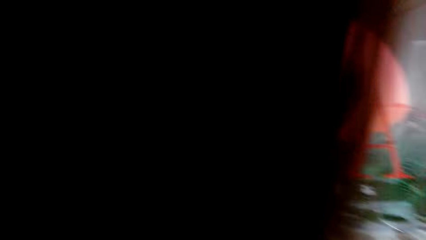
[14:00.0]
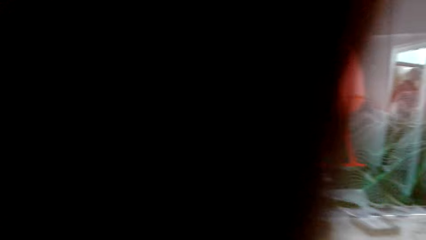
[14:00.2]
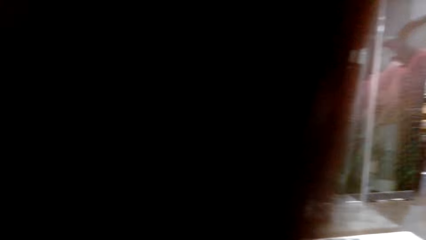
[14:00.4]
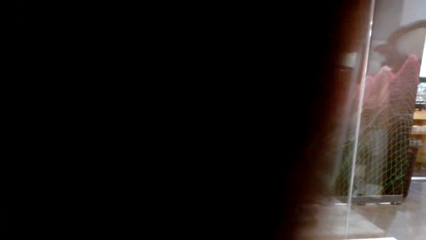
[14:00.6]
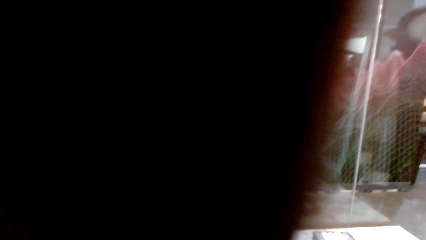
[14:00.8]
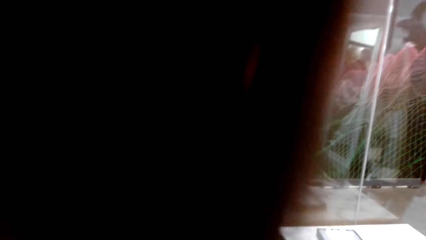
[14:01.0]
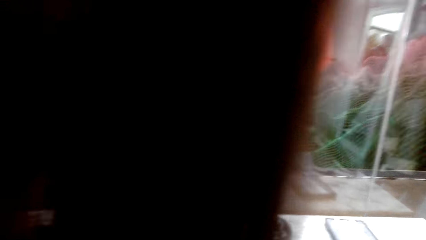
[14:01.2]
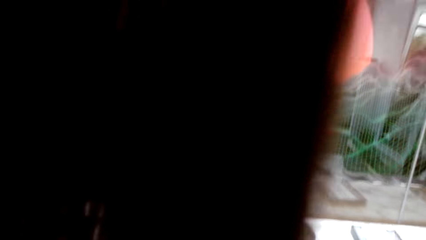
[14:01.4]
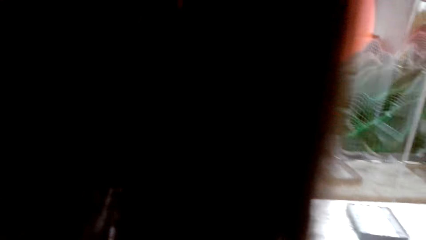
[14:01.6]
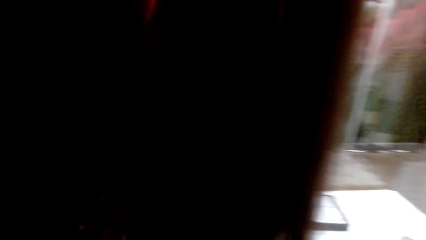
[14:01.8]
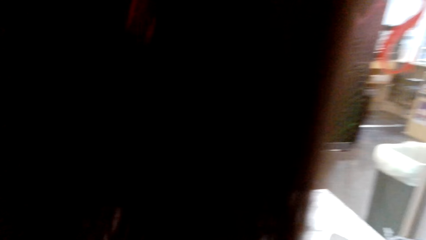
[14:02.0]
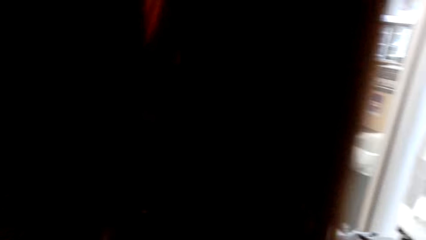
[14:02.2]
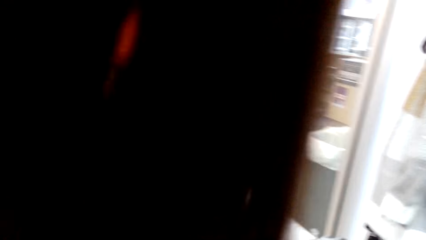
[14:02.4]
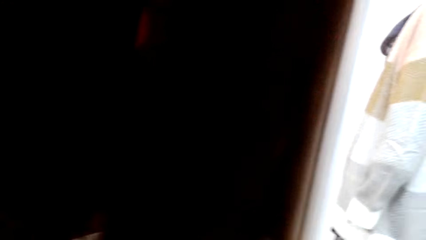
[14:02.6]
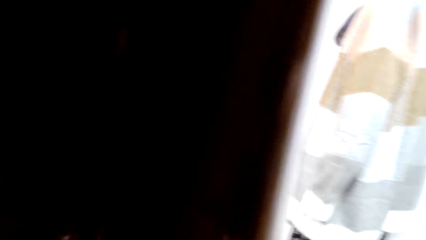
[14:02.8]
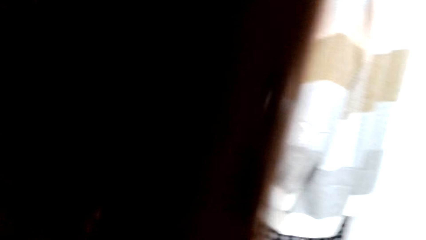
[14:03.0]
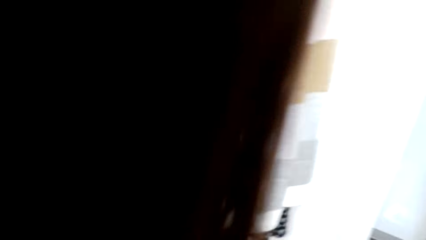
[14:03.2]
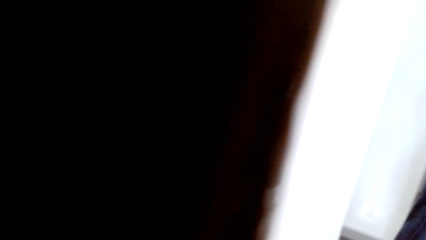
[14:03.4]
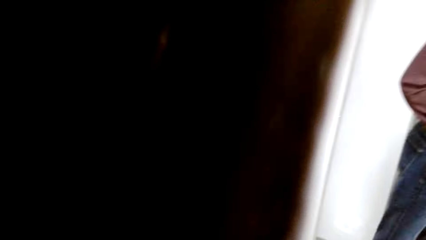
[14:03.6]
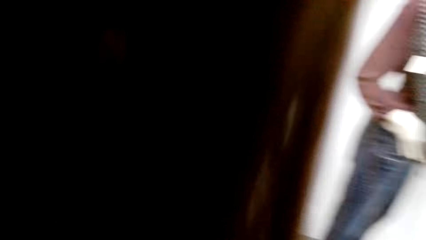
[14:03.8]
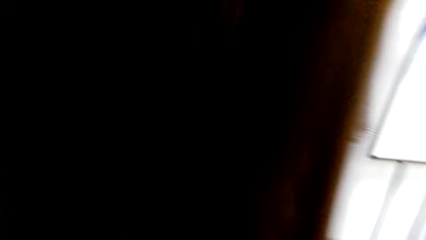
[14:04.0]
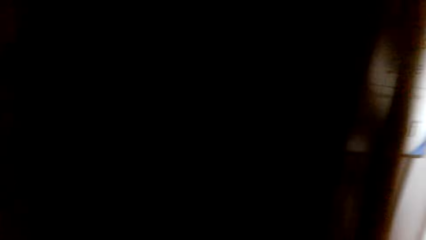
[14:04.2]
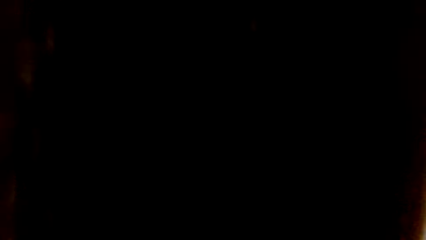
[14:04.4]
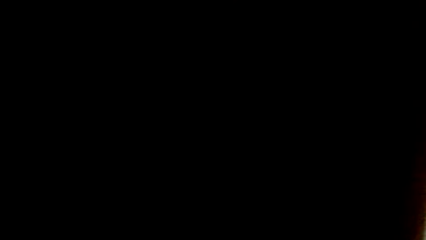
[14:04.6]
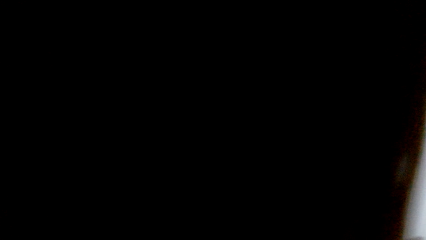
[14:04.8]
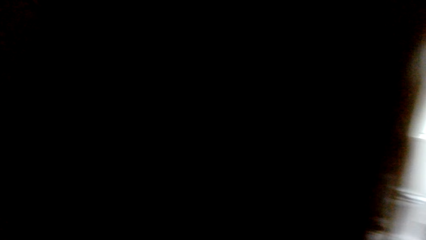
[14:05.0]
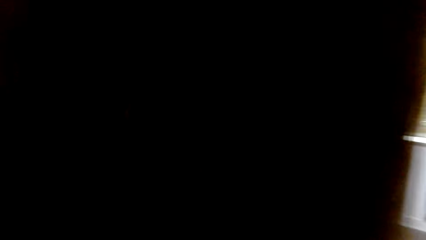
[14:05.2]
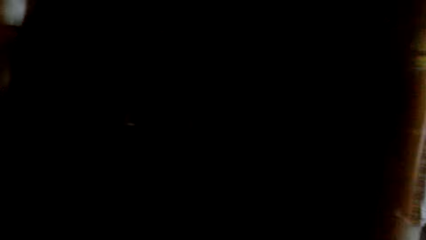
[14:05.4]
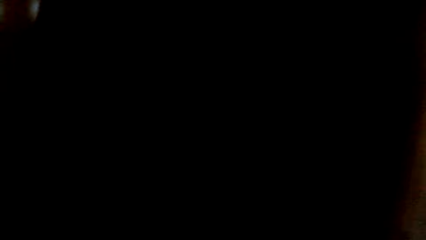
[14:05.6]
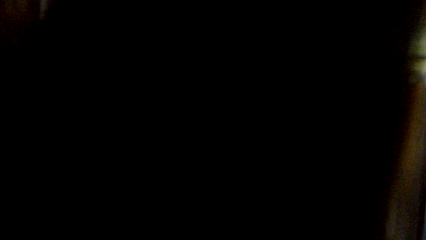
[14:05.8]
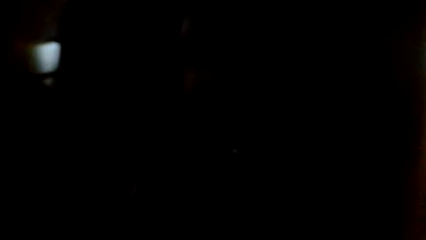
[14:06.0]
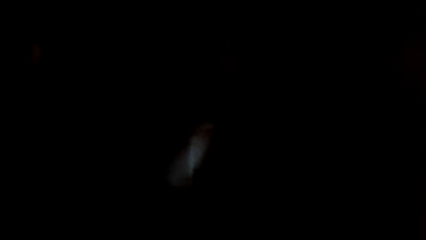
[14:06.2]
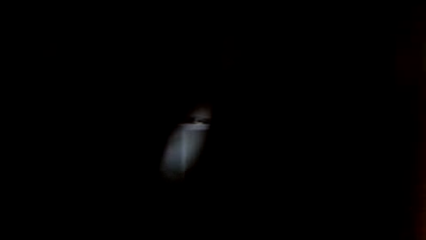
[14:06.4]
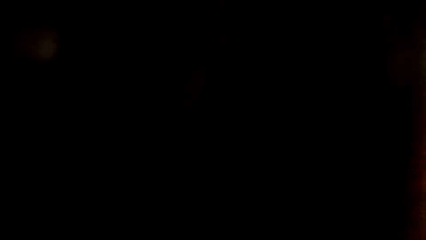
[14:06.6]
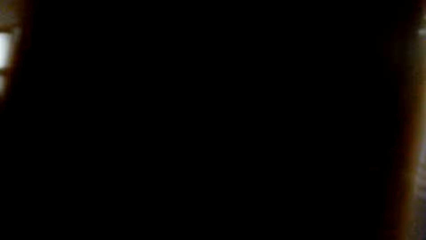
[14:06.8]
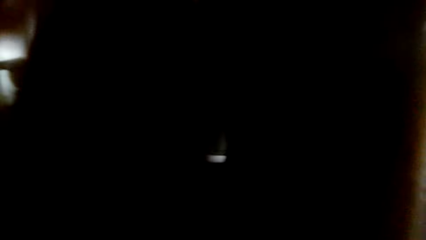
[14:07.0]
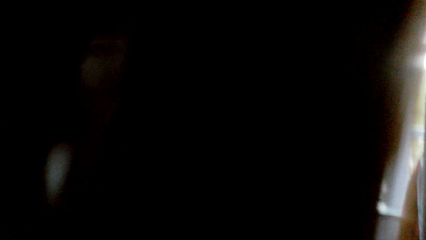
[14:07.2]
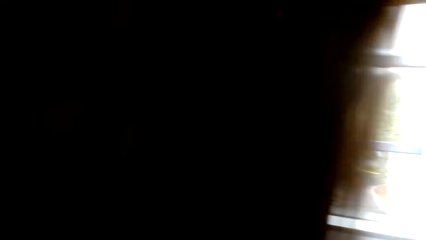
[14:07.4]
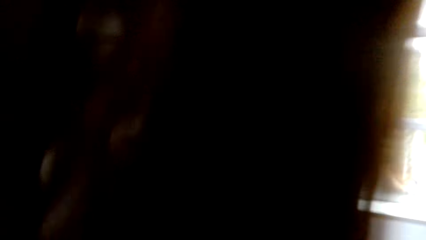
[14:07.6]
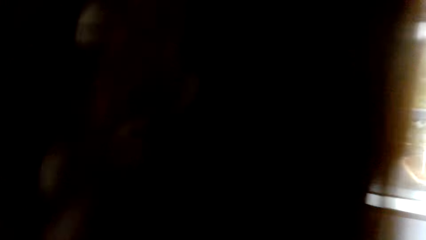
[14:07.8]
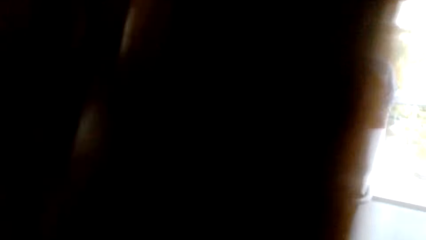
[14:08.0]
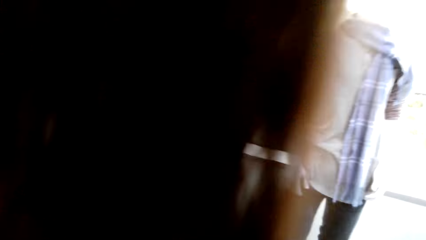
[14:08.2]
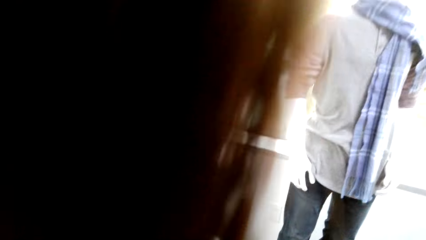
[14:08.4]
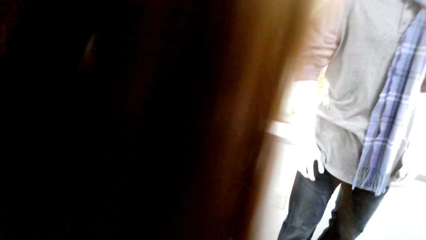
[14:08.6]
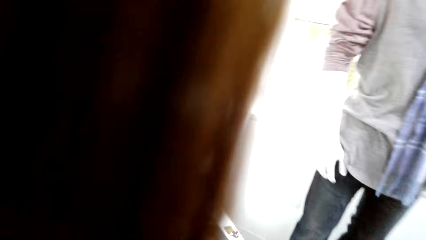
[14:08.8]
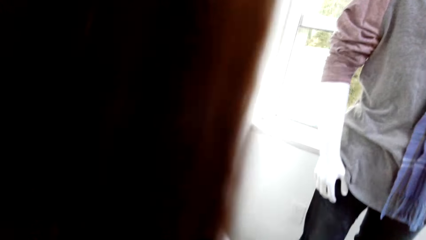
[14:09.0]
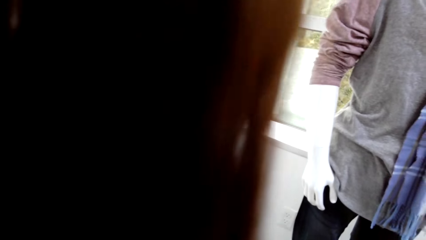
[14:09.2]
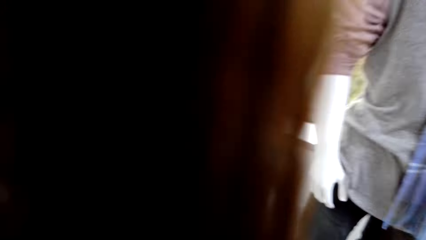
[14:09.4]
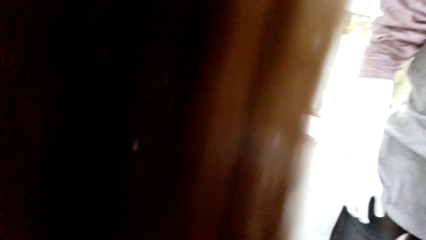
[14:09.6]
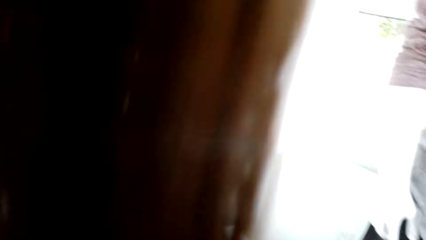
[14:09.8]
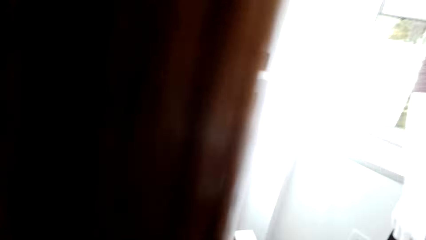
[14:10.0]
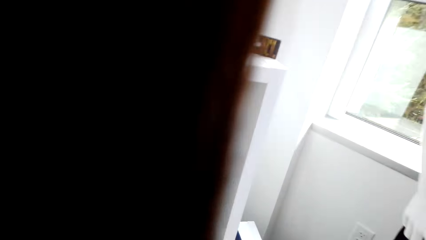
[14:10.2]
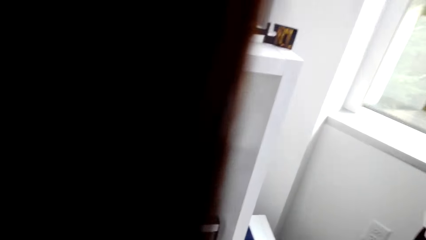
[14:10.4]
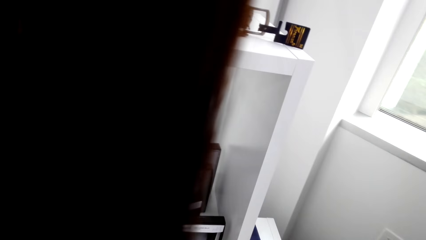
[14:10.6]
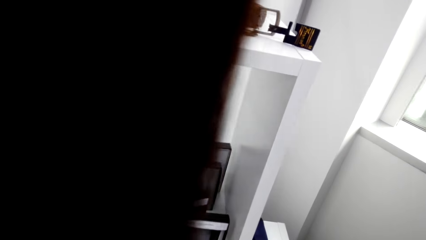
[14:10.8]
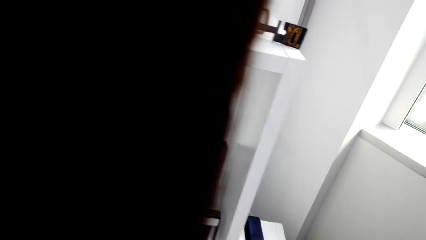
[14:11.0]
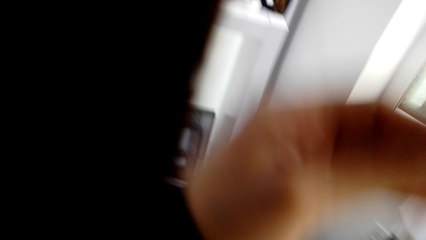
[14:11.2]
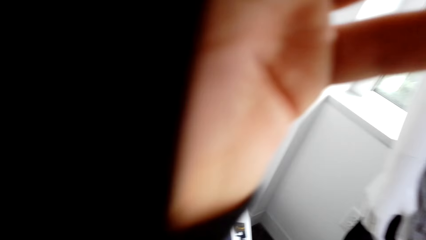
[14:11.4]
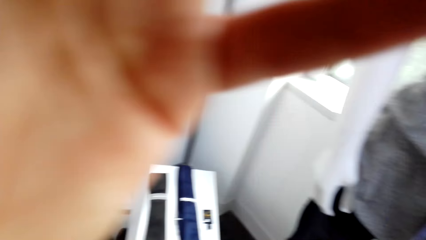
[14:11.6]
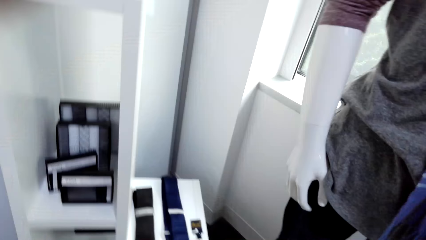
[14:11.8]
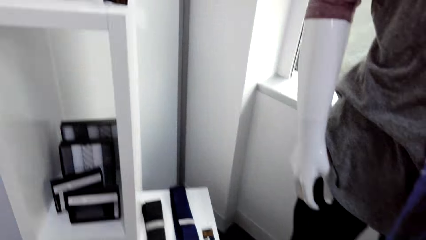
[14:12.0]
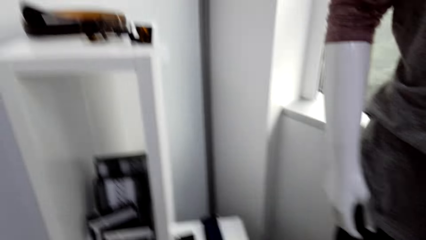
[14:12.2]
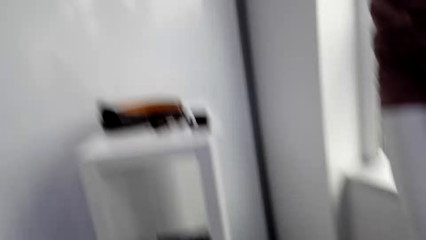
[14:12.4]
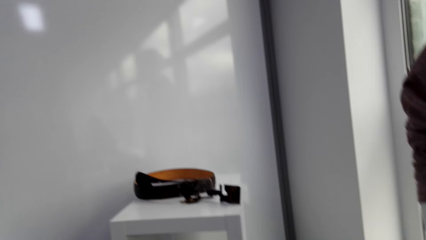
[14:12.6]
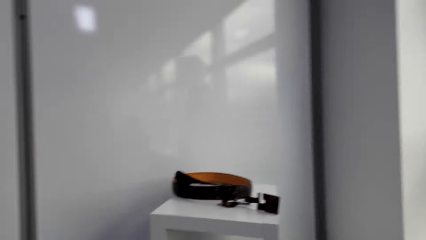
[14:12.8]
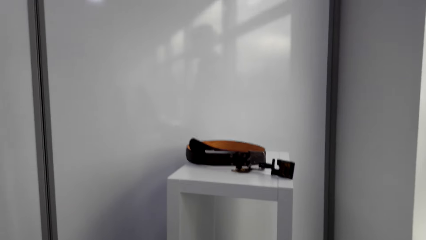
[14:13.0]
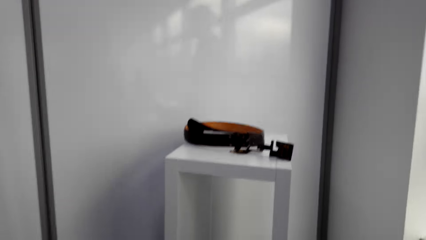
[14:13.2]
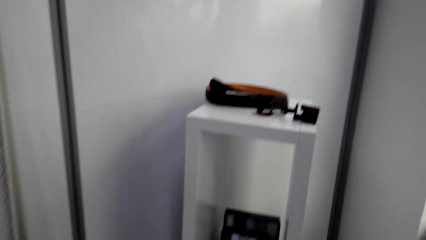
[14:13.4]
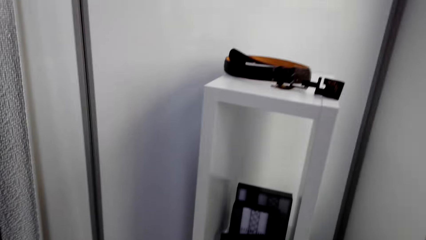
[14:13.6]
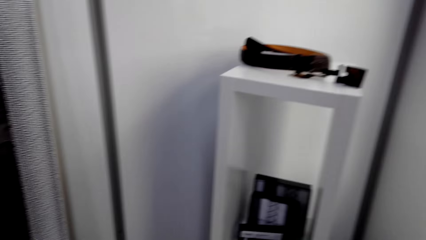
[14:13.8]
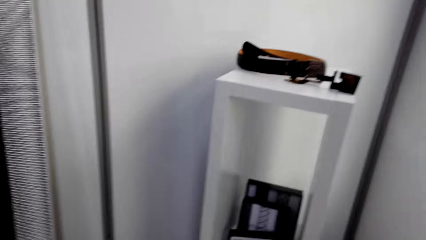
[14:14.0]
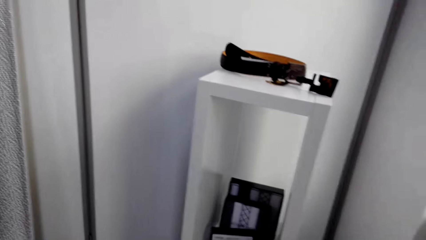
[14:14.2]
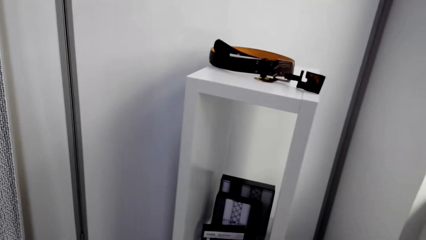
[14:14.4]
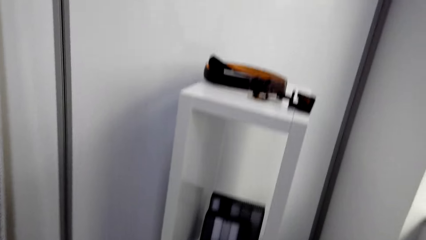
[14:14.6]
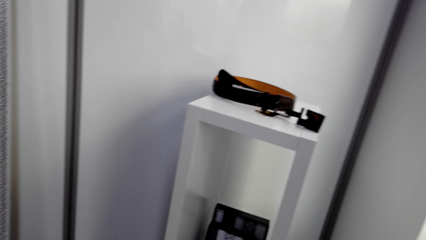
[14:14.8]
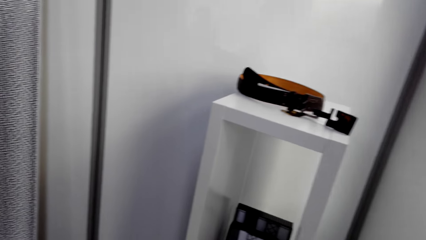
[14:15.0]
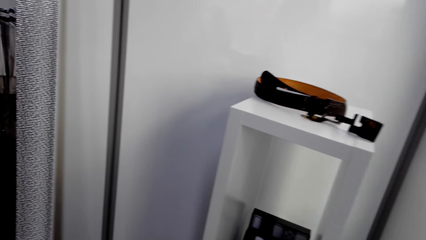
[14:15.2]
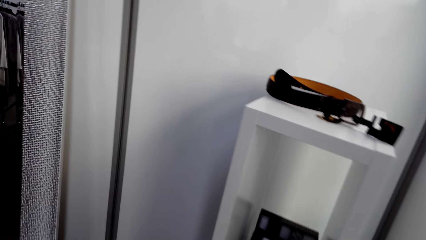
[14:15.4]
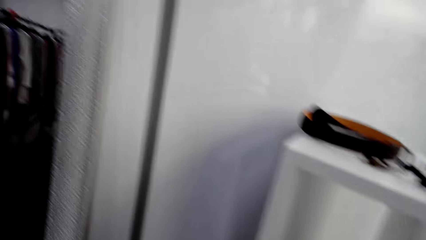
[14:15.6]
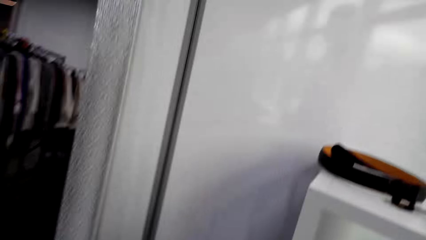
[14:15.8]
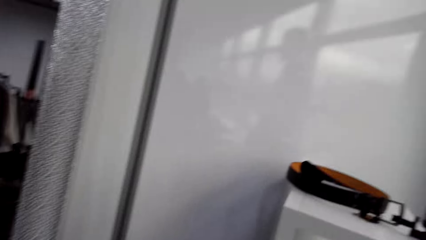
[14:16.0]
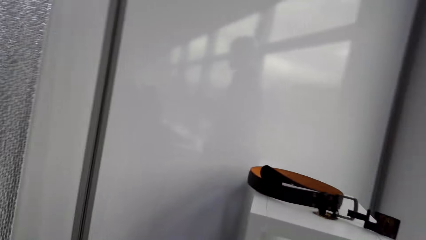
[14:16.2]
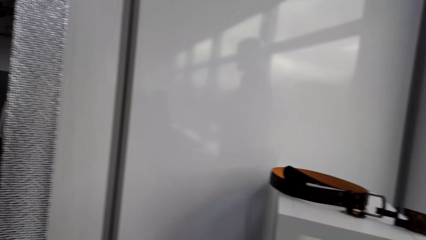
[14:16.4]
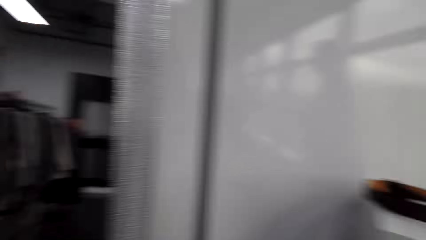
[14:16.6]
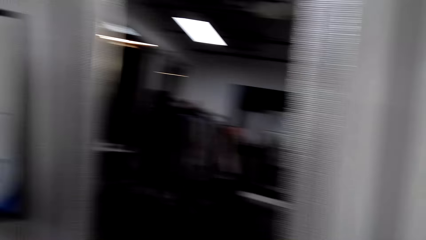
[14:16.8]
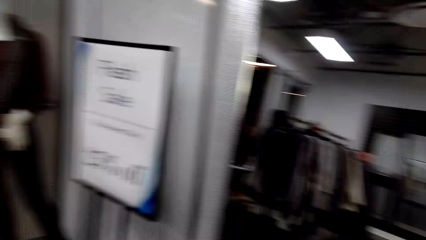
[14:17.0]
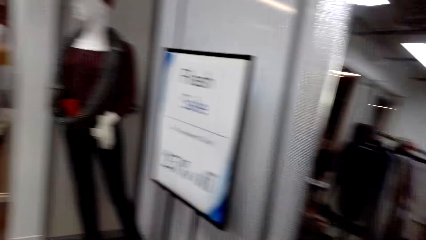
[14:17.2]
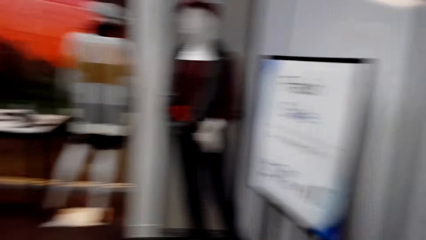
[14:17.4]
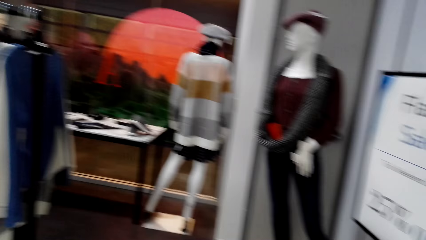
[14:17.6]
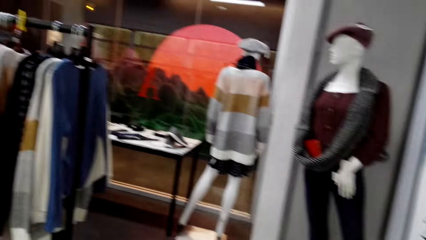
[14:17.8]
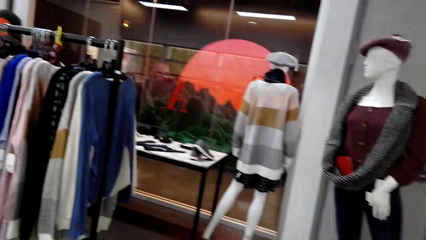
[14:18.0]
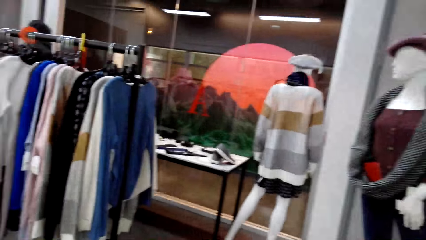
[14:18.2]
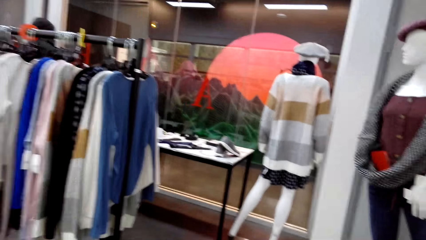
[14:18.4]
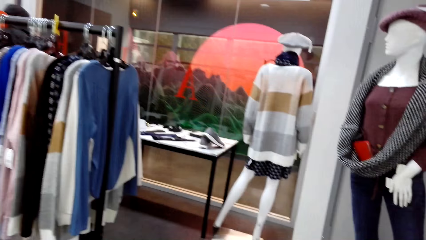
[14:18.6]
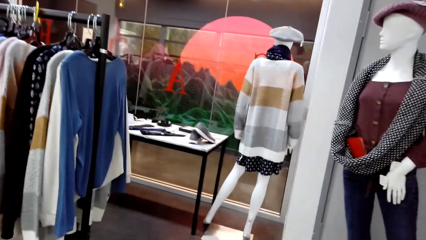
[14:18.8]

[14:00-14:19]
The camera wearer walks around the store. They move the hair from the camera. They look around the store.
